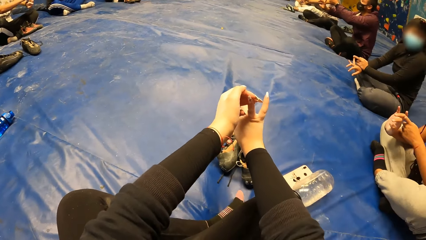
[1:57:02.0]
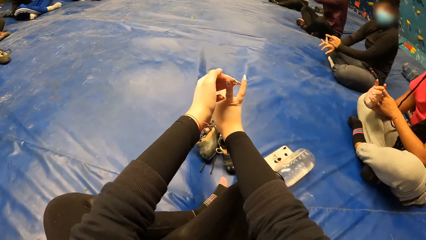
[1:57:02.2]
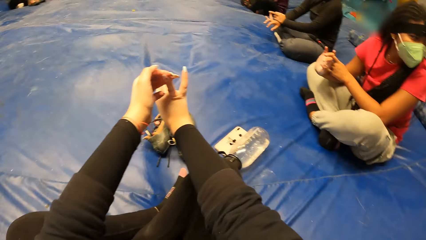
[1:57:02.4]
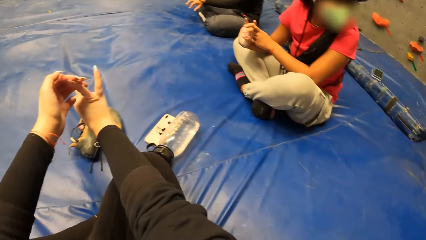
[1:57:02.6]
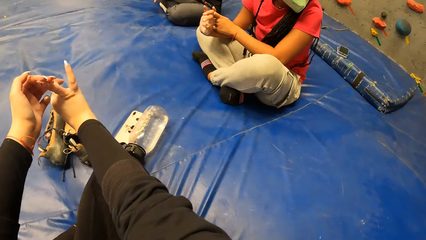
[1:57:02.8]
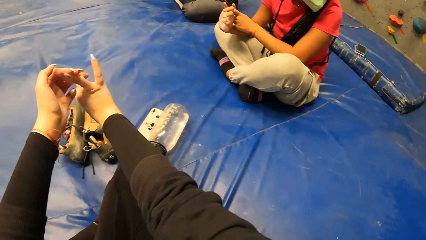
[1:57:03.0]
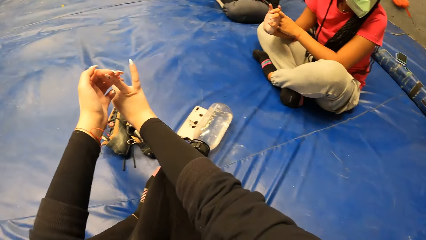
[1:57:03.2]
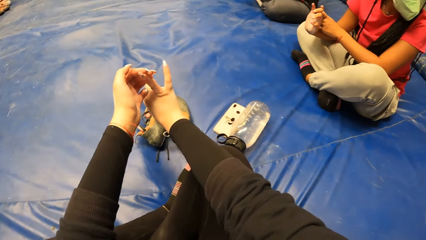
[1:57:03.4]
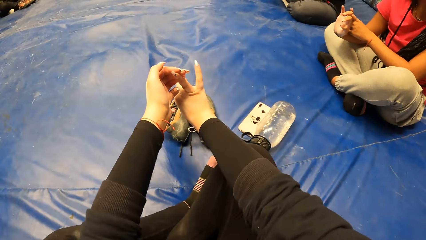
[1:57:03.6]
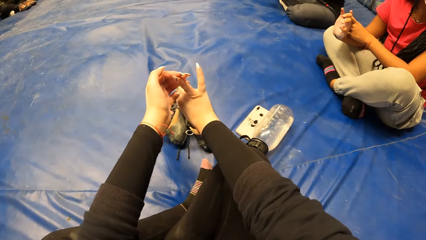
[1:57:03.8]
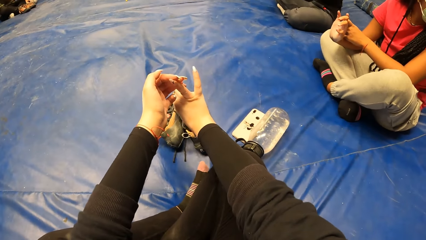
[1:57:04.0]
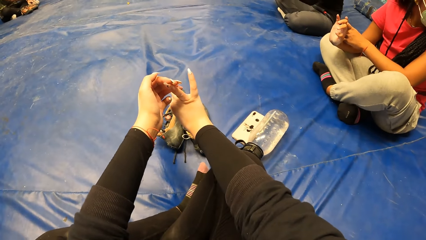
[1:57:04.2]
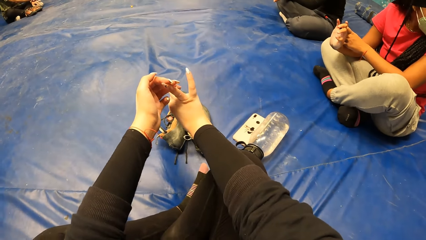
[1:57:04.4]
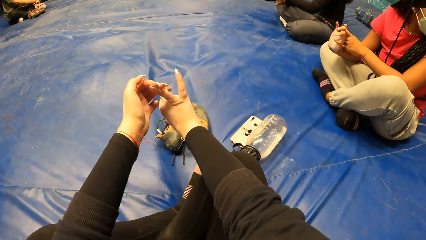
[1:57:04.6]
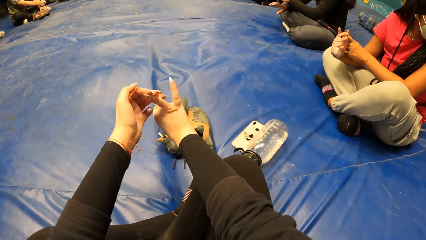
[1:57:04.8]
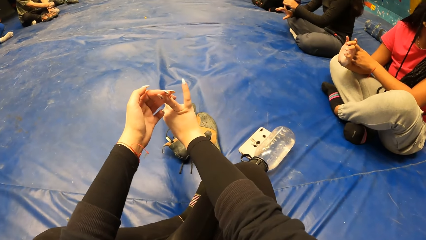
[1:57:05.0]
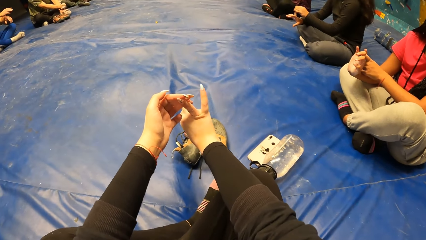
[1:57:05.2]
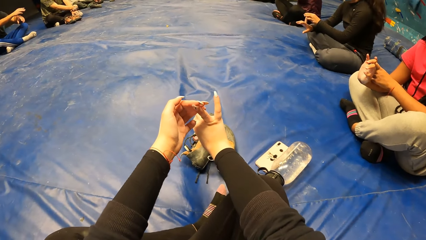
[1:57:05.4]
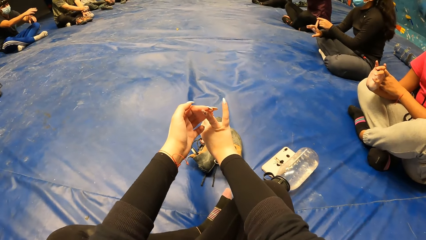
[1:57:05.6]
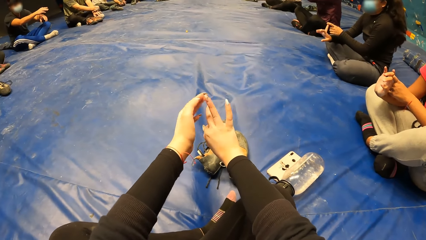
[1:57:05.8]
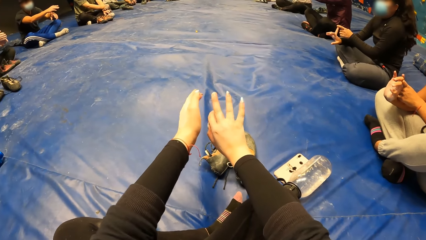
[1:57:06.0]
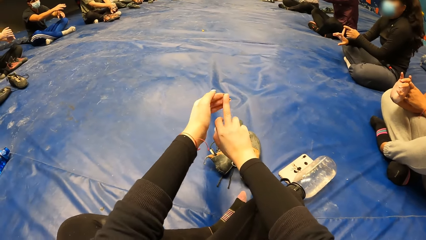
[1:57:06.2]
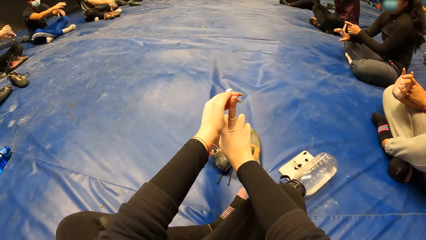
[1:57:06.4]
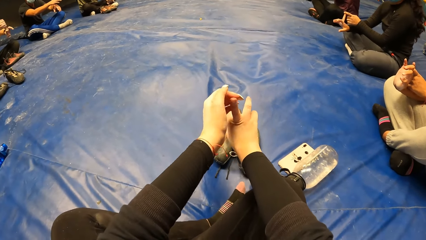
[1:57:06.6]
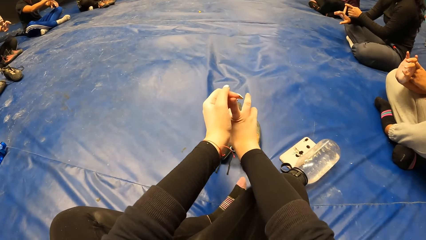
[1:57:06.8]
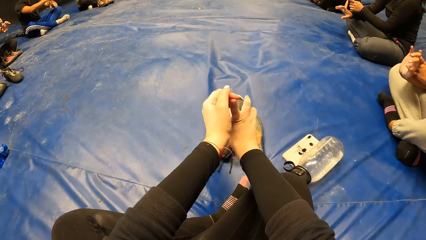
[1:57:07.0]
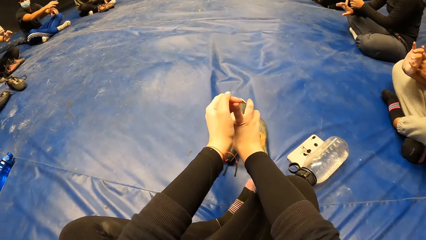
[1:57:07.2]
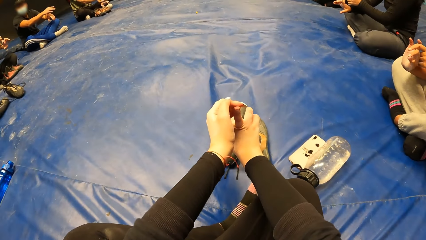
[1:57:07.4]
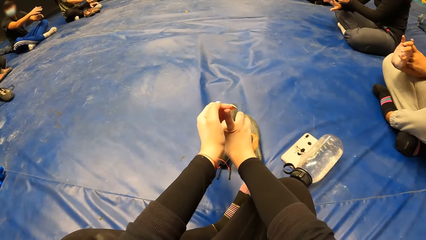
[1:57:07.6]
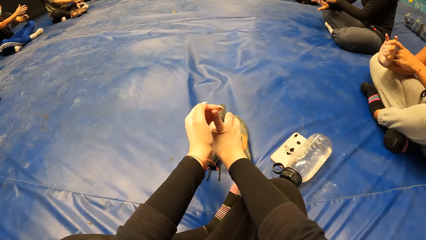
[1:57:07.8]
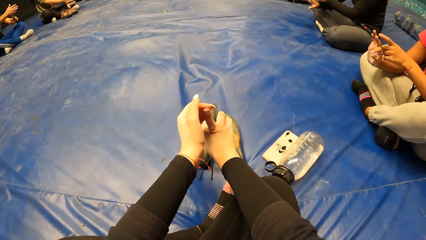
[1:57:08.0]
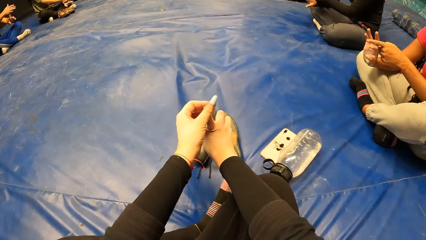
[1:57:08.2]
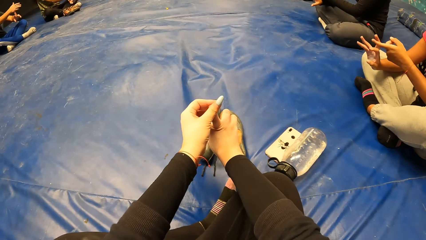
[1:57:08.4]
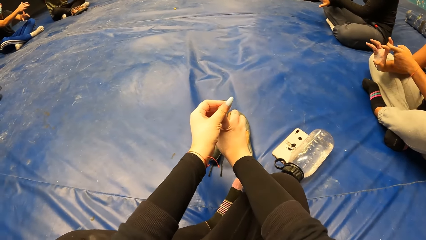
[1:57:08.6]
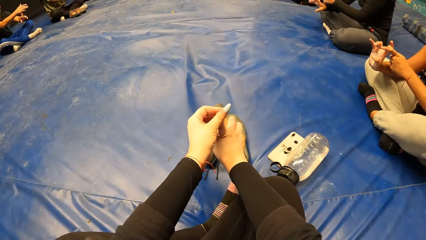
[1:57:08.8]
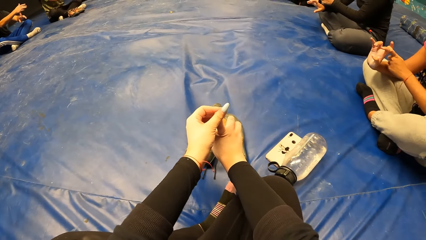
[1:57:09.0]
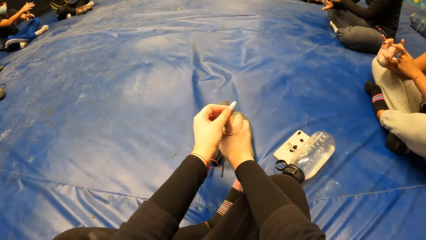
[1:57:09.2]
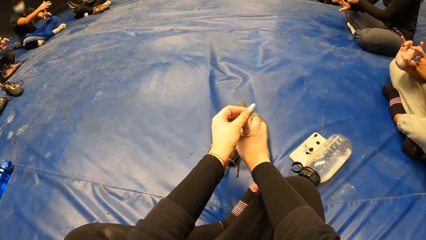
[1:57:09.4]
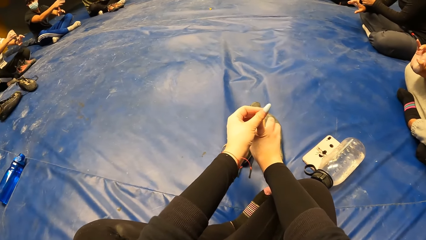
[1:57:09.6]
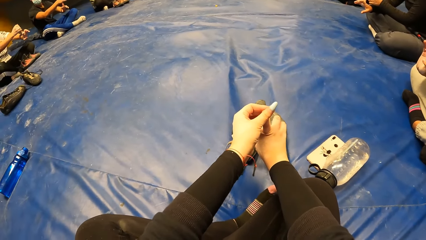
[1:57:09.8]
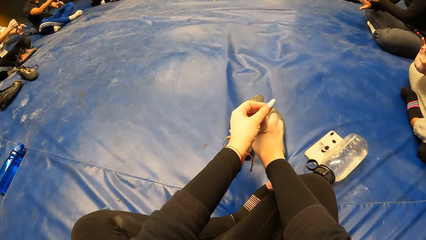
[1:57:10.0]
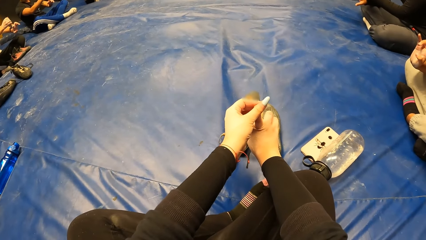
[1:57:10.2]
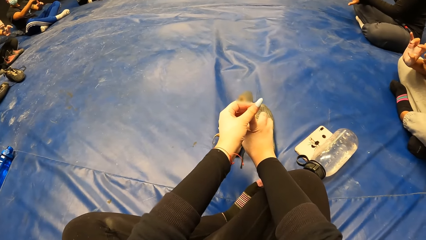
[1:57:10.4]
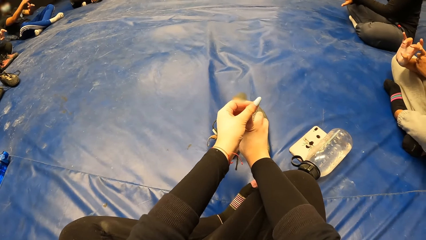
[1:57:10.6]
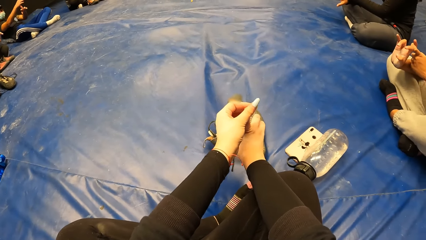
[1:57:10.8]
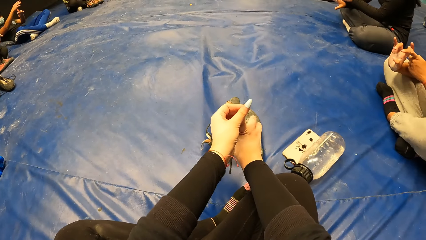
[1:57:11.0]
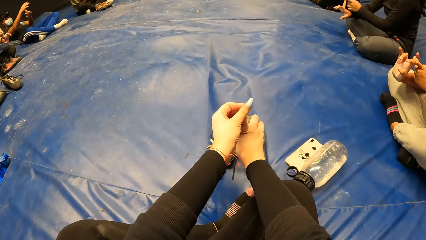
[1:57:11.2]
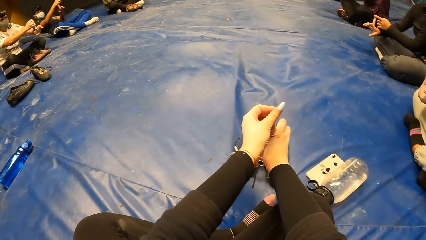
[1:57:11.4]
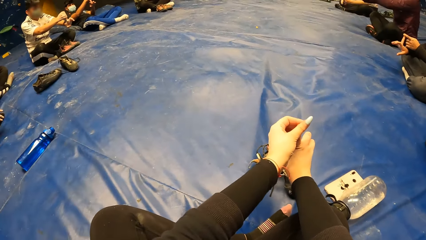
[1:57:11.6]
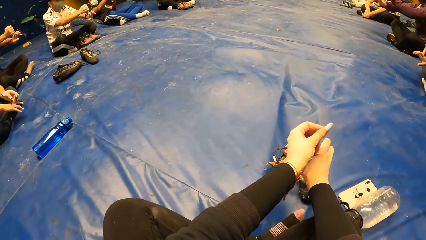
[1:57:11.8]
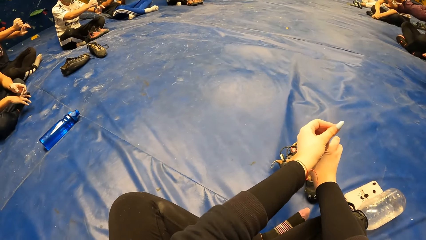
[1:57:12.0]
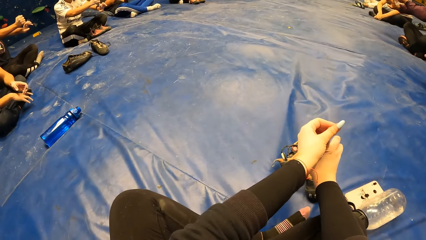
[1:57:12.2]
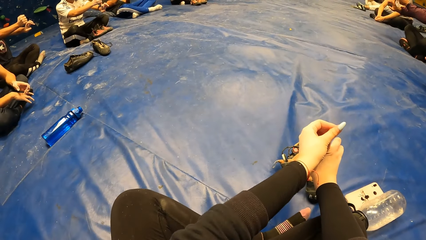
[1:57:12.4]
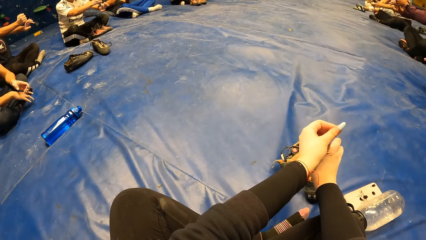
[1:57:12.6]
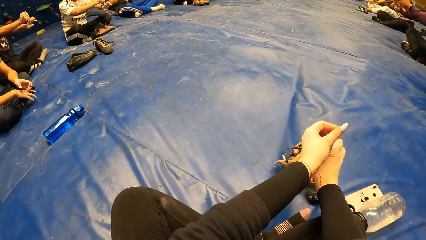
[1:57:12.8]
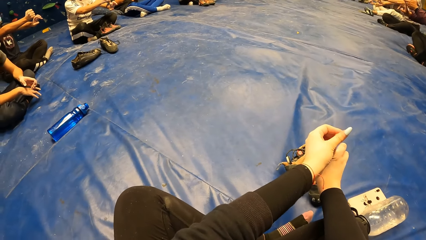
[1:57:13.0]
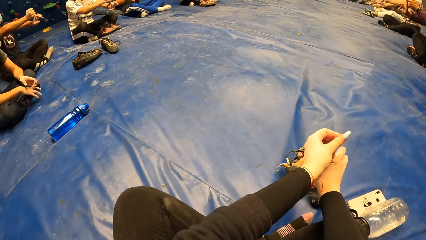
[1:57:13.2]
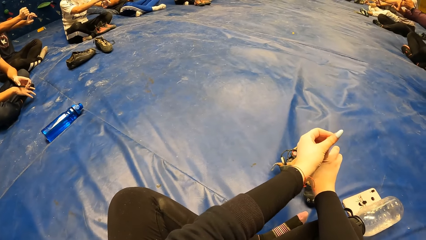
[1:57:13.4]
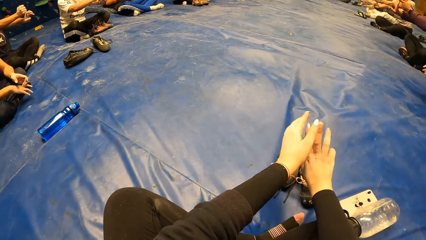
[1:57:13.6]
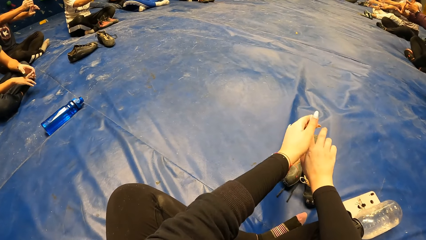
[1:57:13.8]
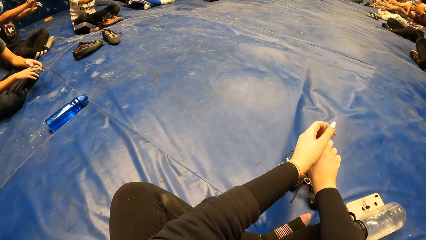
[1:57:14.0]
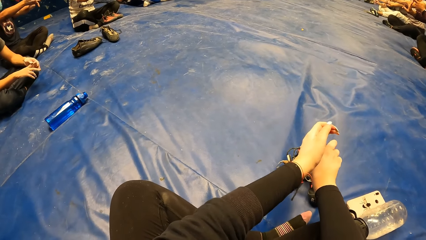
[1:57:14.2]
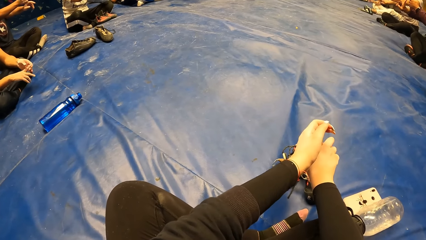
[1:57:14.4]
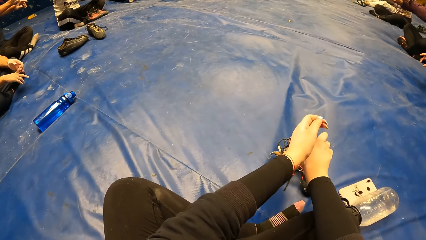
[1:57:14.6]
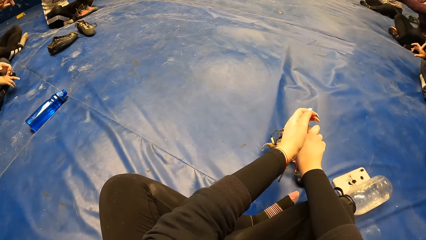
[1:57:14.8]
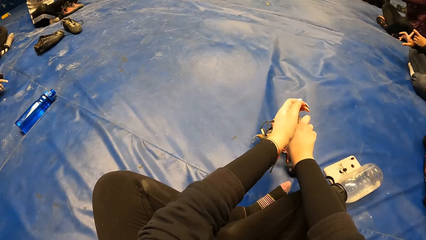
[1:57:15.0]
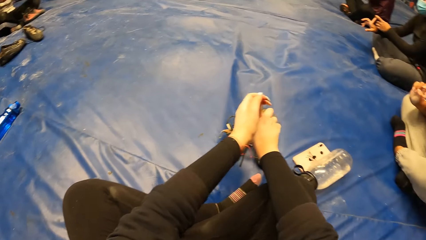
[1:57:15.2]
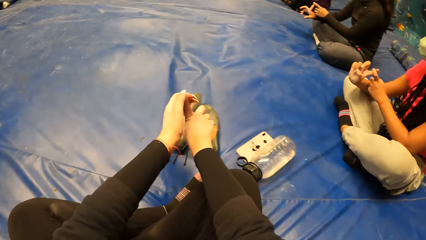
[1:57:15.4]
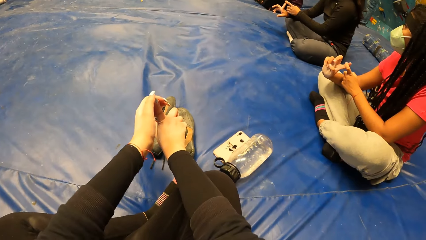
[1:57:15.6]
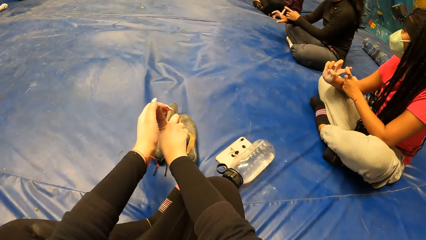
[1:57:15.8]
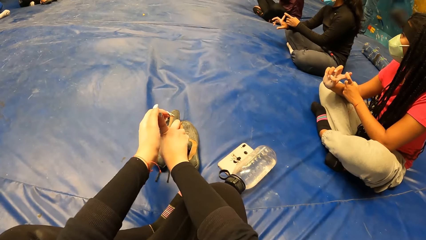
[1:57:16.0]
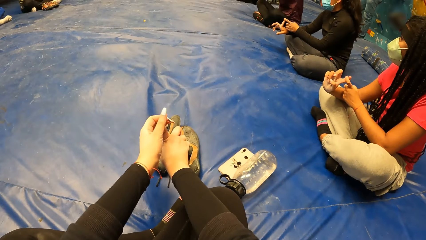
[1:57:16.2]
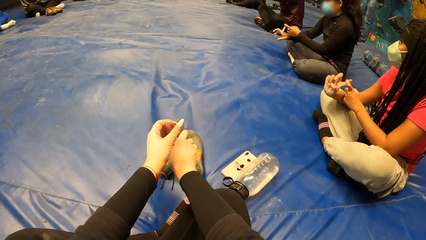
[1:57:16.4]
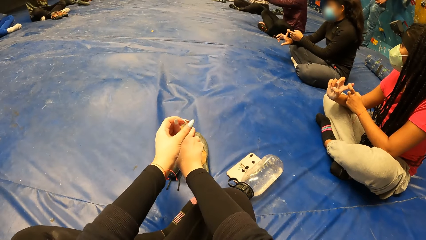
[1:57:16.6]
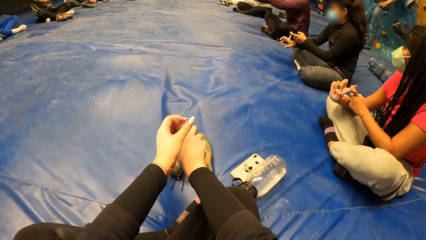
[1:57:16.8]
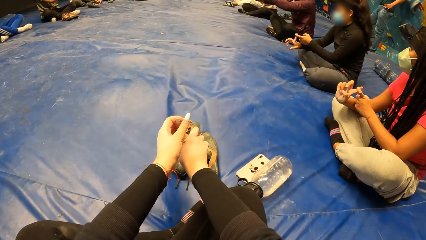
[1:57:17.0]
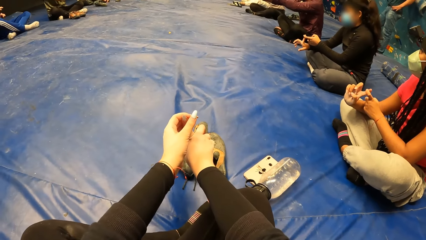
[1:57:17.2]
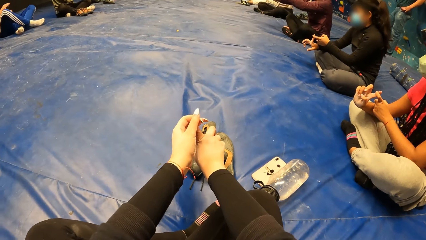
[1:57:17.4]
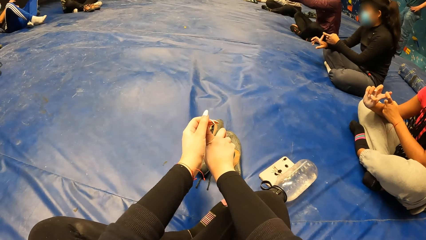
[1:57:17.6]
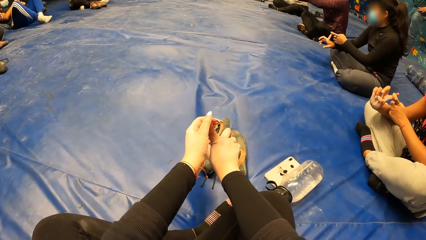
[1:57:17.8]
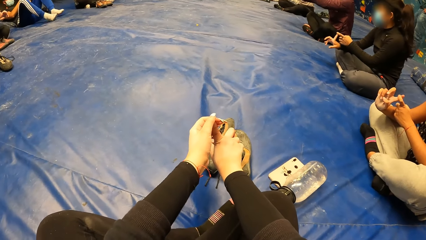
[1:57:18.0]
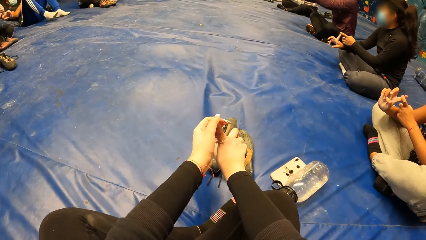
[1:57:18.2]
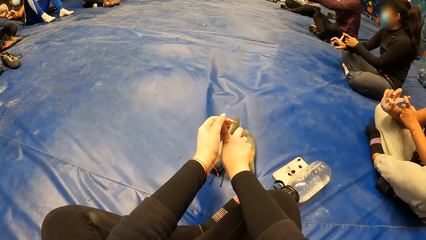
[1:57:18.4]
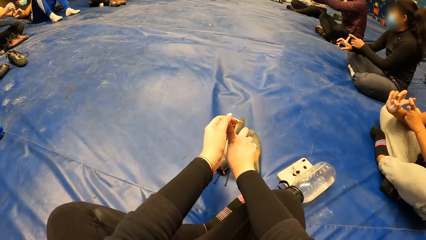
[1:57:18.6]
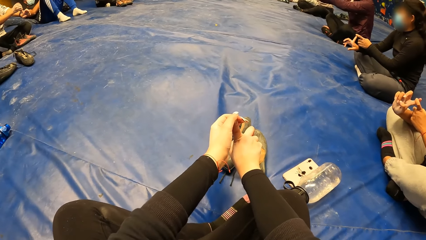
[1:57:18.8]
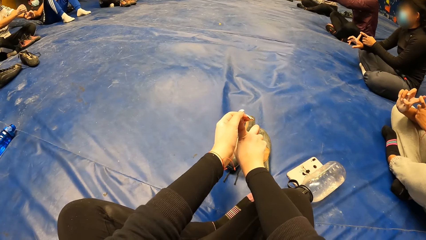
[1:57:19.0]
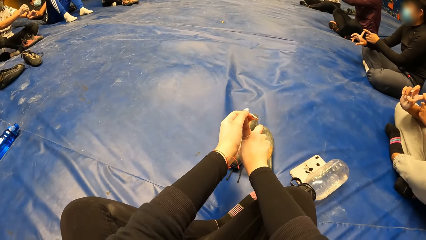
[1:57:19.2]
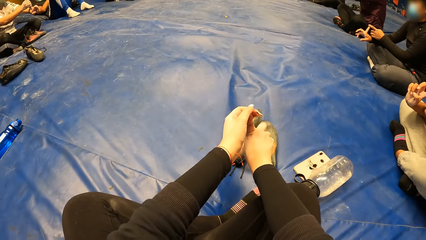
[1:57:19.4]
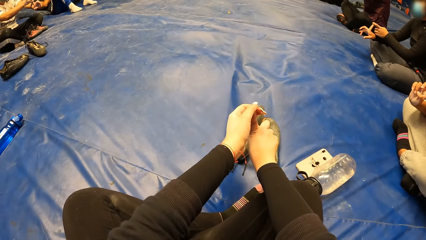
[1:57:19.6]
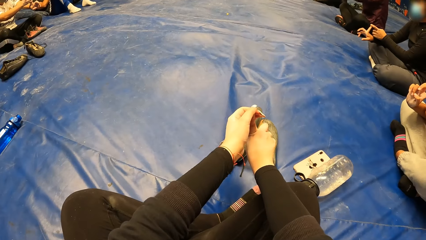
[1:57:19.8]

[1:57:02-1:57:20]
The camera wearer stretches the fingers. They look around. They stretch the fingers. They hold the fingers. They exercise.
